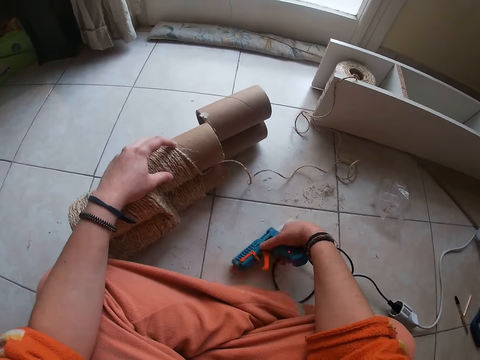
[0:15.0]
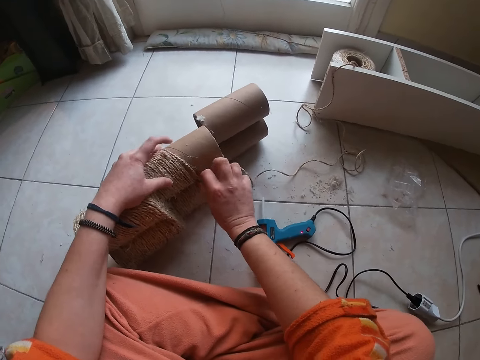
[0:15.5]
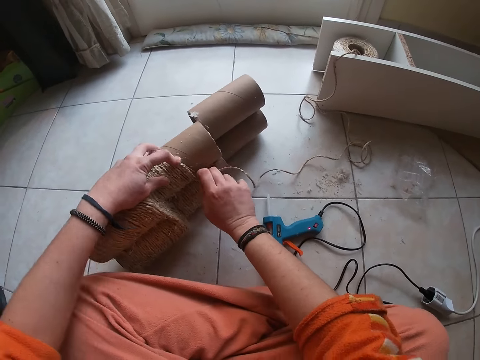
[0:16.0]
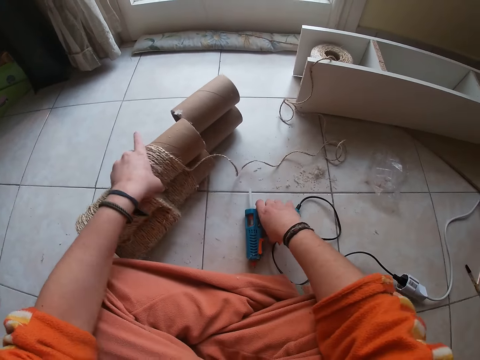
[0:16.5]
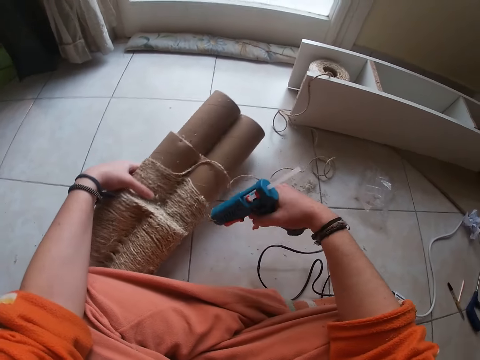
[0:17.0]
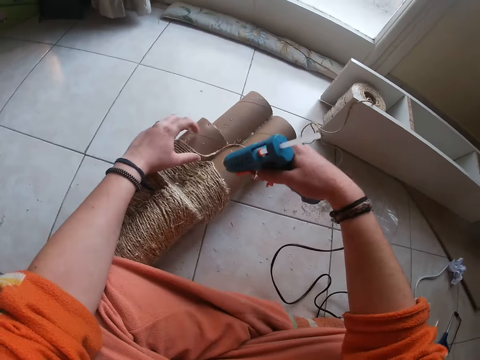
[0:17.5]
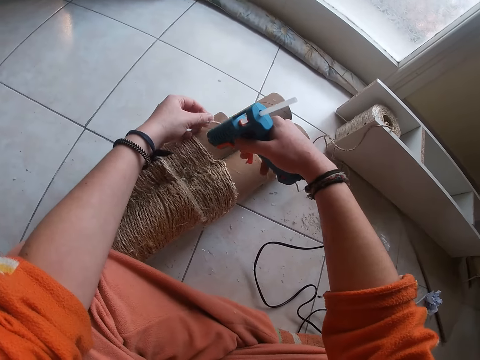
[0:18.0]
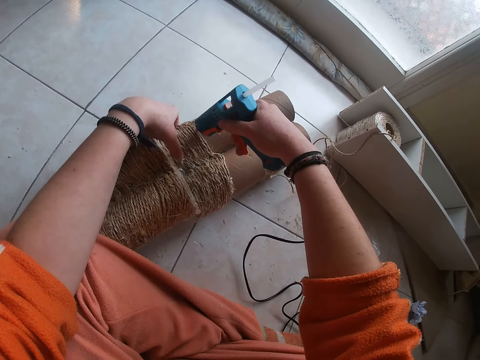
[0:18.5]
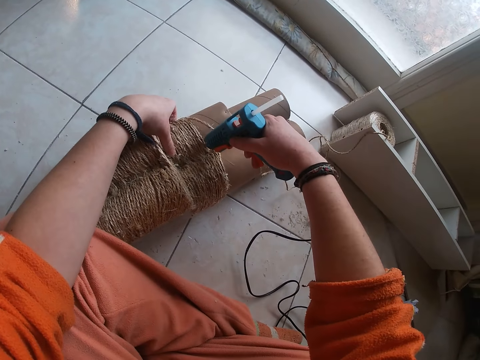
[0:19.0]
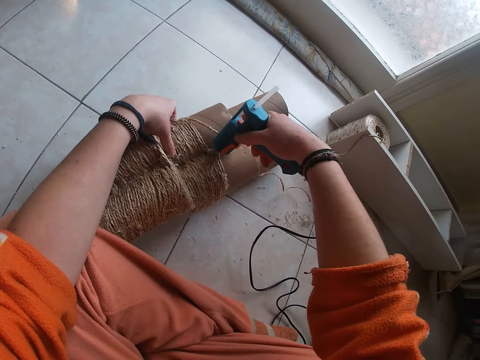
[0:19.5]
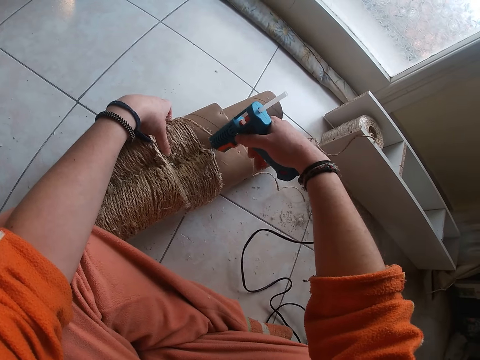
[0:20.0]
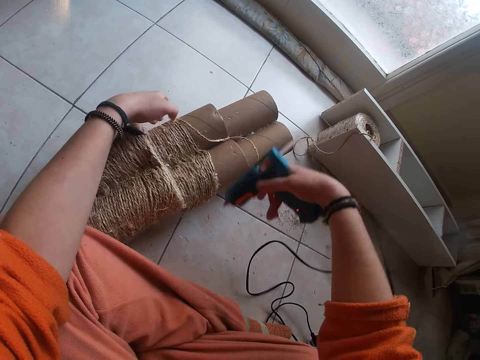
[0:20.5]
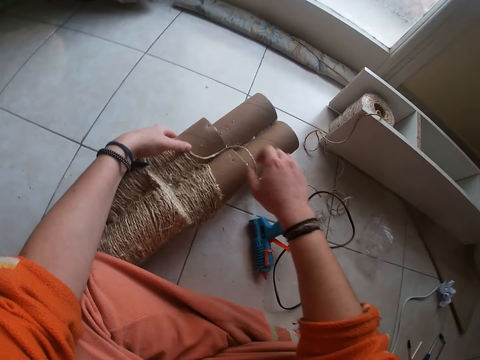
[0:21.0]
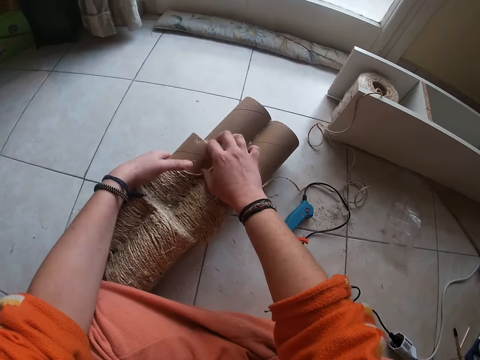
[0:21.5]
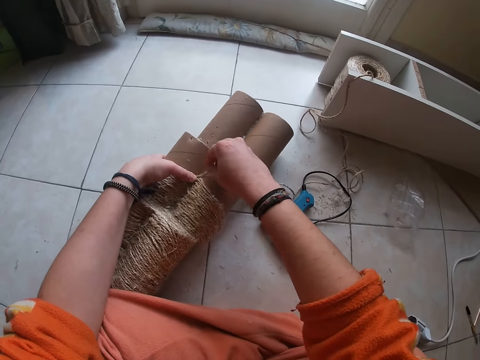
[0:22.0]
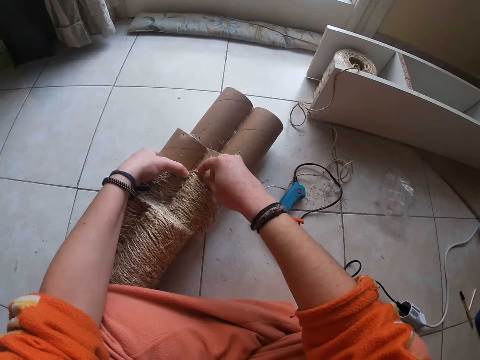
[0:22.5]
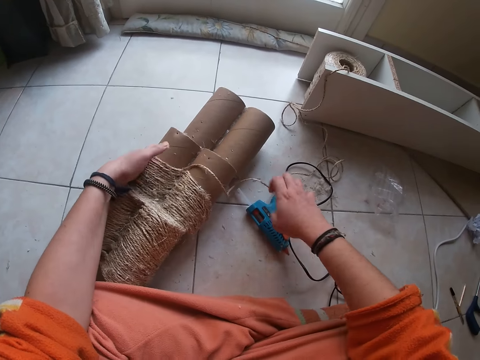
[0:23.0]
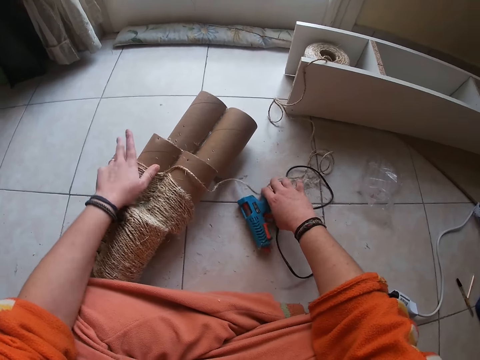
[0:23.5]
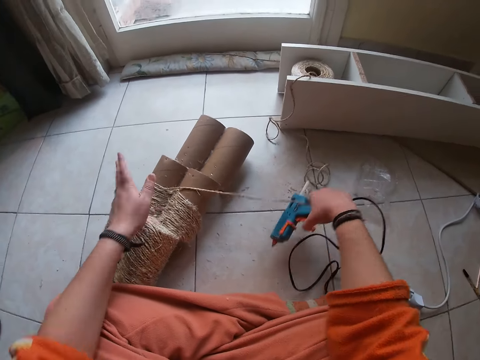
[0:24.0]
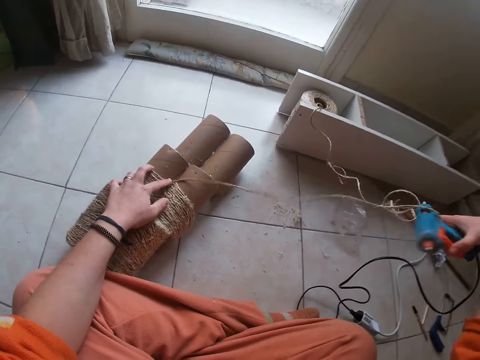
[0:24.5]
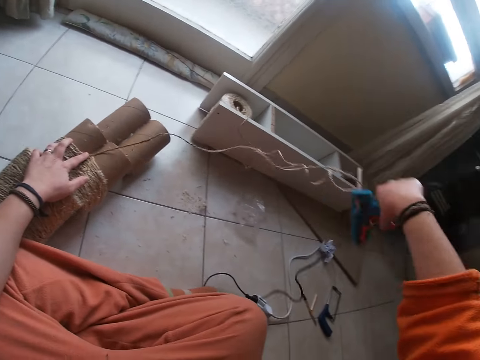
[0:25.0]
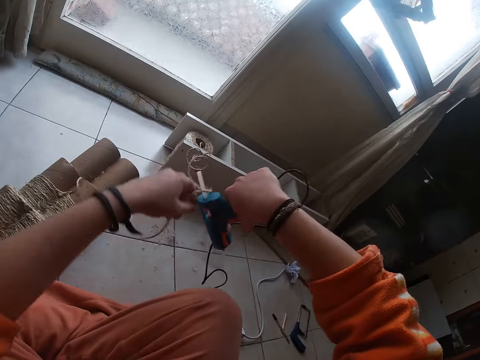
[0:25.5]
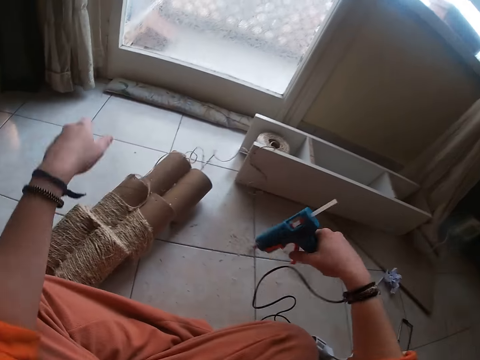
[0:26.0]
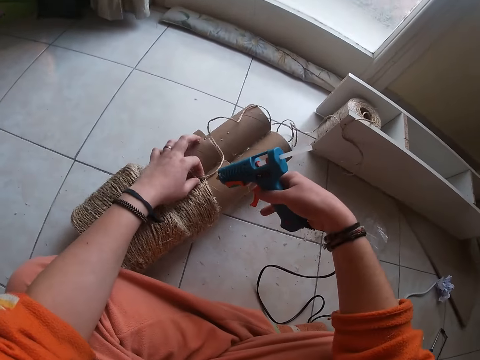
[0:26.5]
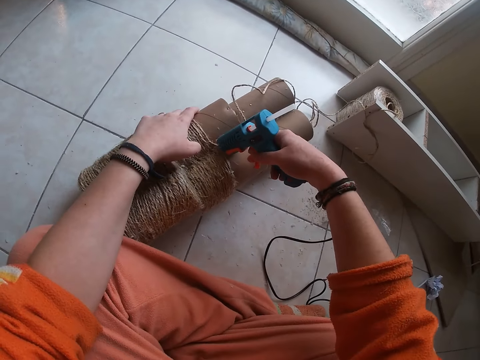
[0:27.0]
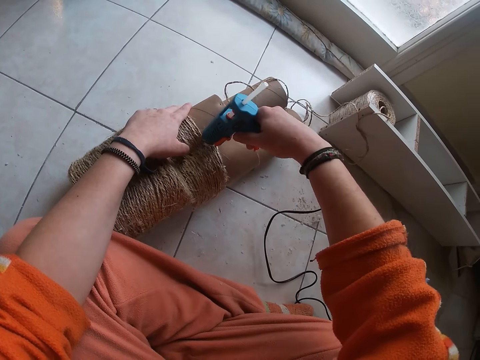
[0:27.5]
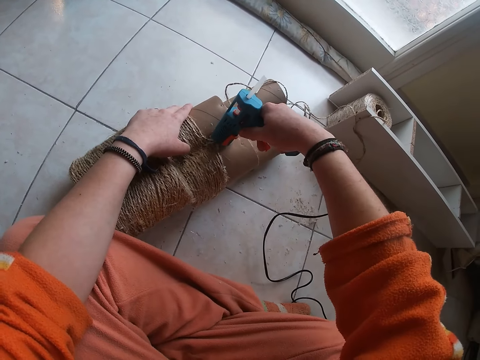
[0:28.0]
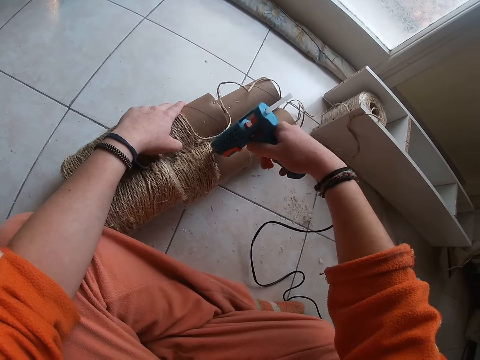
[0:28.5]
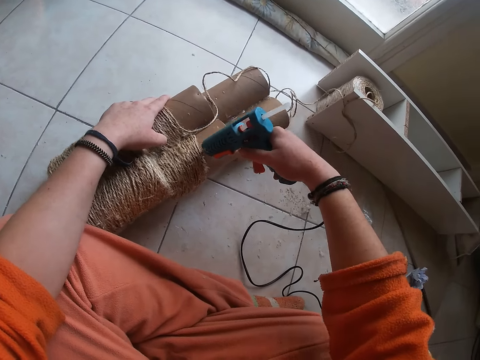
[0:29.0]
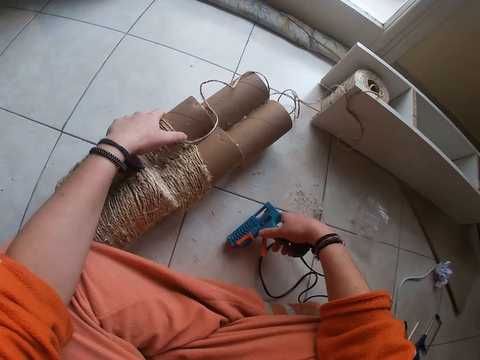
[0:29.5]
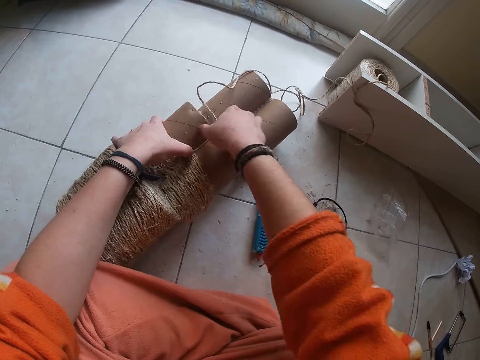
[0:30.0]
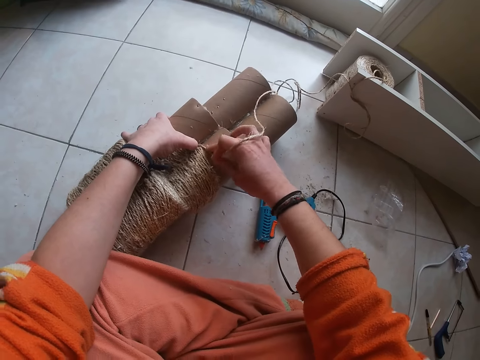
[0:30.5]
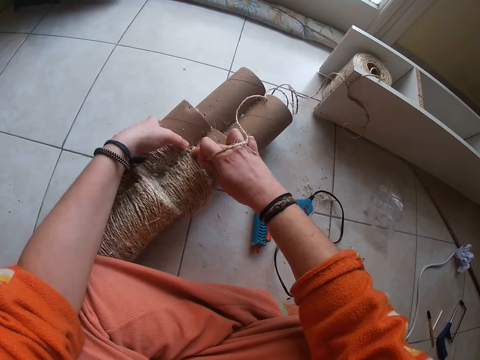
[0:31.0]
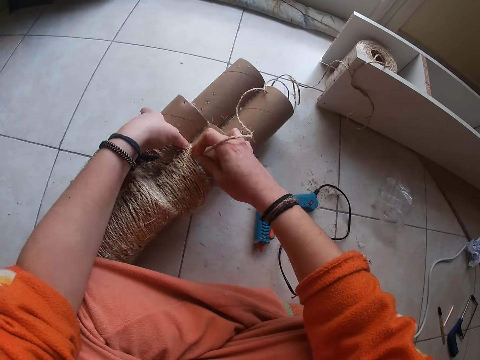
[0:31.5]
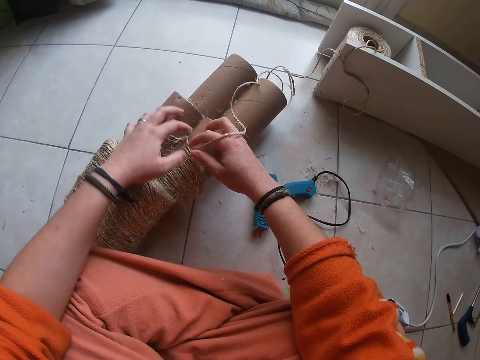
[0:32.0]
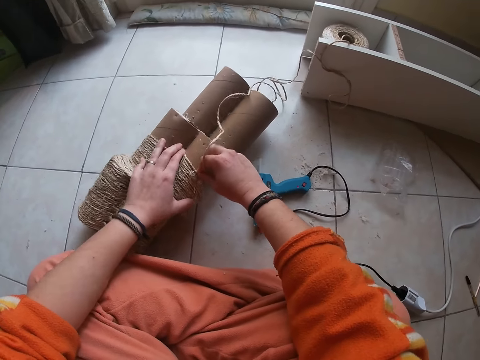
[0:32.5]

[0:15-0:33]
The camera wearer drops the hot glue gun on the floor with her right hand. She holds the thread with her right hand. She adjusts the cotton cord with both hands on the cardboard holder. She removes her right hand from the thread on the thread reel. She picks up the hot glue gun on the floor with her right hand. She holds the cotton cord with the left hand, drops the cotton cord on the floor and adjusts the cotton cord with the left hand. She applies the hot glue gun to the thread reel with her right hand. She drops the hot glue gun on the floor with her right hand. She holds the thread with her right hand. She adjusts the cotton cord with both hands. She removes her right hand from the thread on the thread reel. She picks up the hot glue gun on the floor with her right hand. She holds the cotton cord with the left hand. She removes the thread from the hot glue gun with her left hand. She adjusts the cotton cord with the left hand. She applies the hot glue gun to the thread reel with her right hand. She drops the hot glue gun on the floor with her right hand. She holds the thread with her right hand. She sticks the cotton cord with both hands. She places the thread on the thread reel with her right hand.

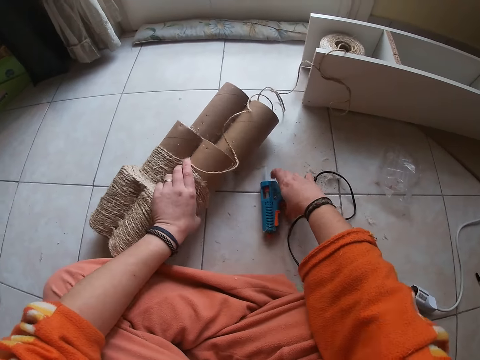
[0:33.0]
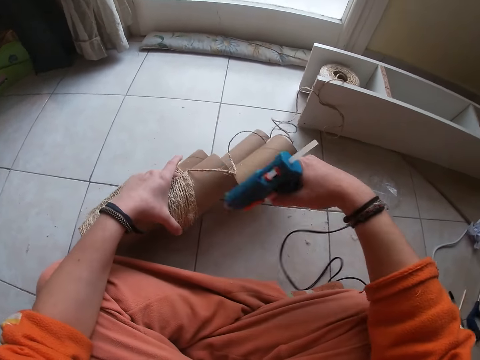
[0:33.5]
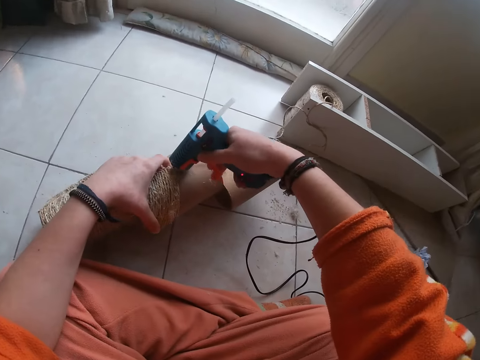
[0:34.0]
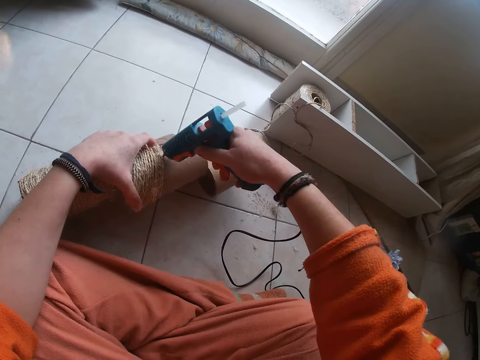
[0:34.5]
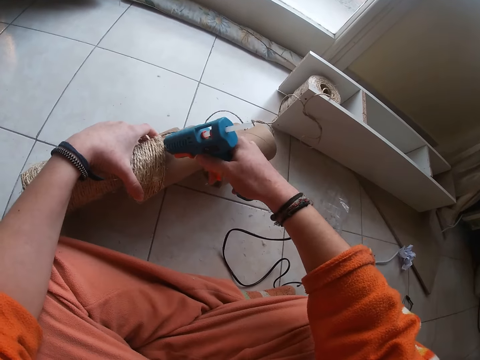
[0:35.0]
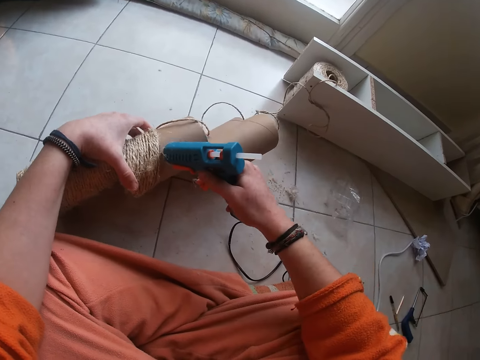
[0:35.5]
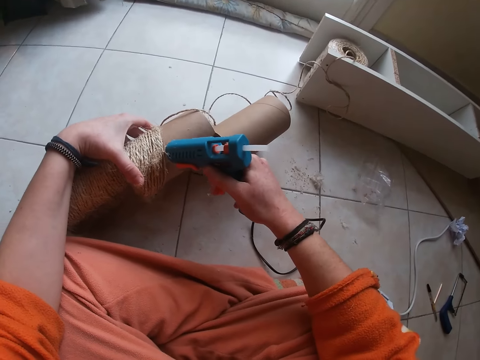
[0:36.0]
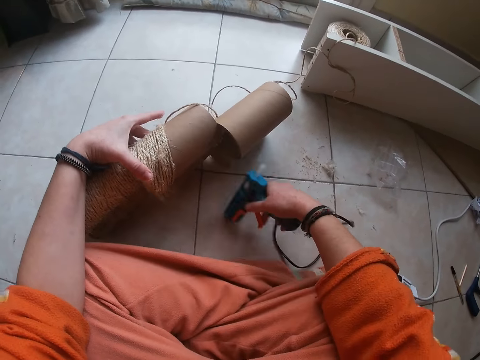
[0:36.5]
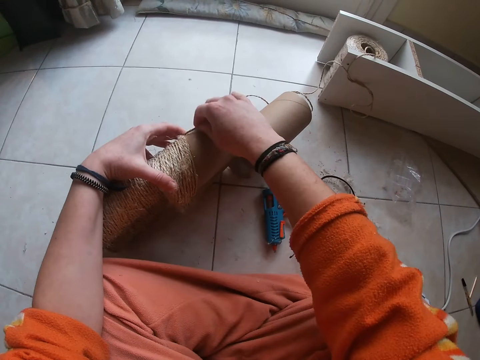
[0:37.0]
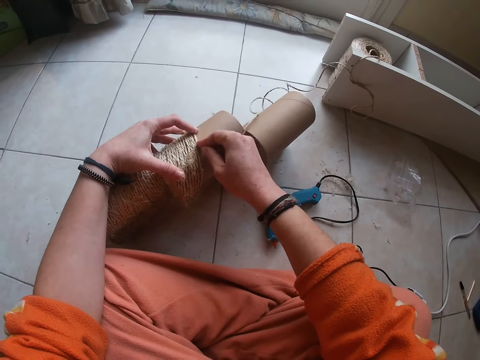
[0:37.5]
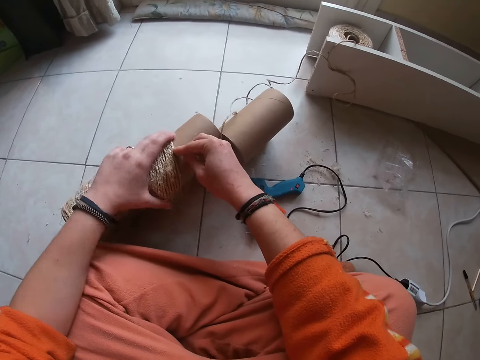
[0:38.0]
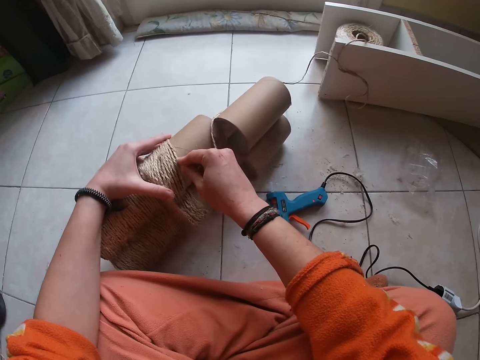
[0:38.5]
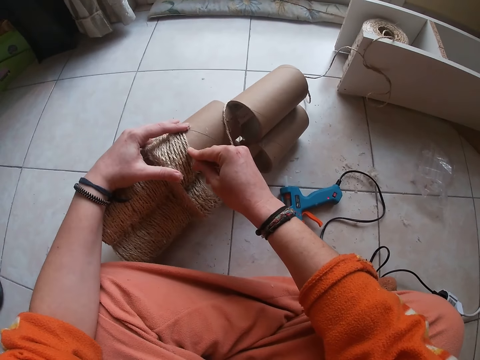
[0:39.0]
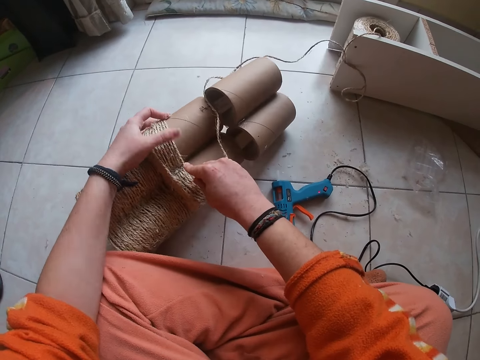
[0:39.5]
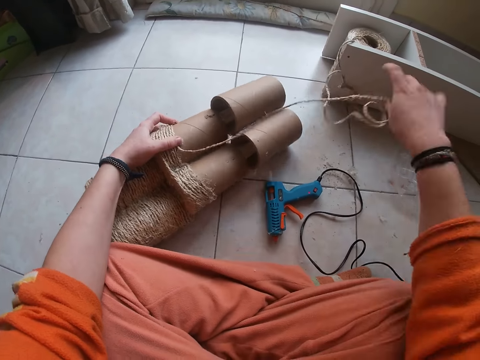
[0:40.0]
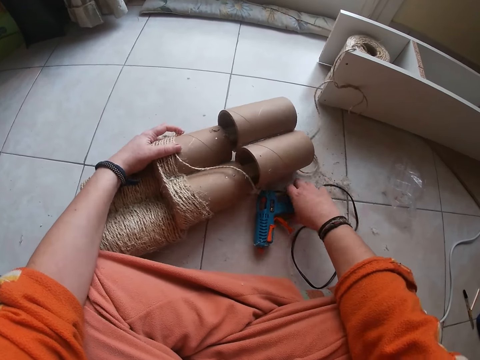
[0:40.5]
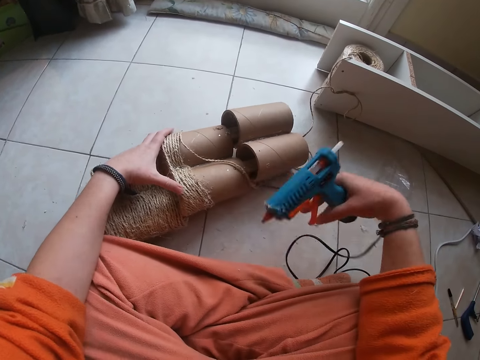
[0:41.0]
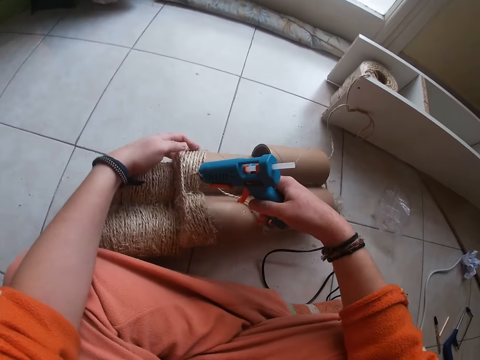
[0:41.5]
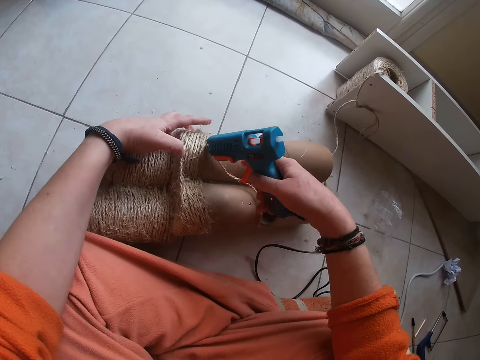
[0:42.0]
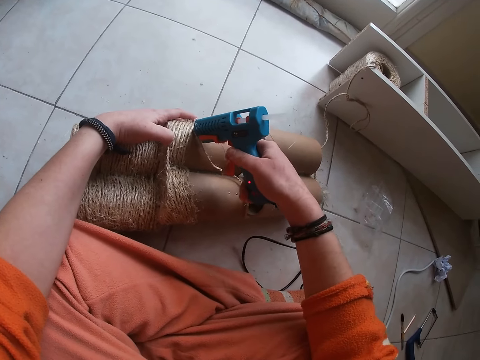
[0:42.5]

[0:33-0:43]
The camera wearer removes her right hand from the thread on the thread reel. She picks up the hot glue gun on the floor with her right hand. She applies the hot glue gun to the thread reel with her right hand. She drops the hot glue gun on the floor with her right hand. She holds the thread with her right hand. She sticks the cotton cord with both hands. She places the thread on the thread reel with her right hand. She rotates the thread reel on the floor with her left hand. She removes her right hand from the thread. She picks up the hot glue gun on the floor with her right hand.
